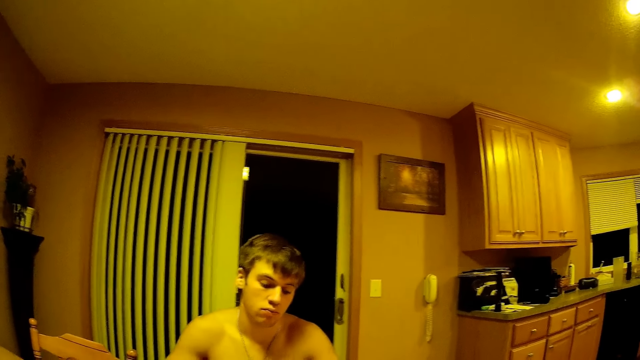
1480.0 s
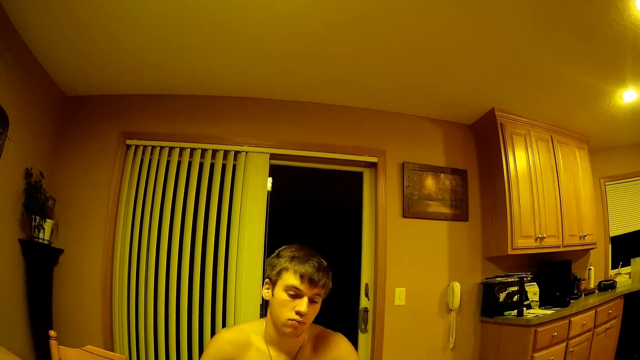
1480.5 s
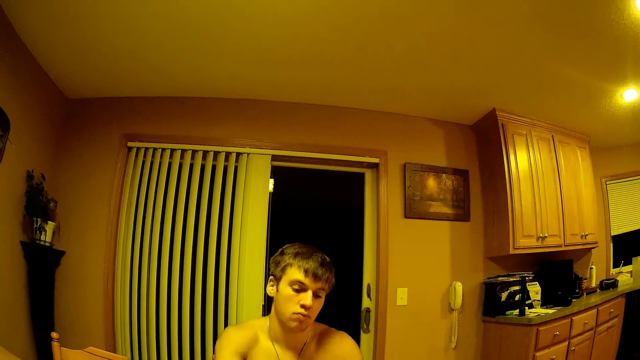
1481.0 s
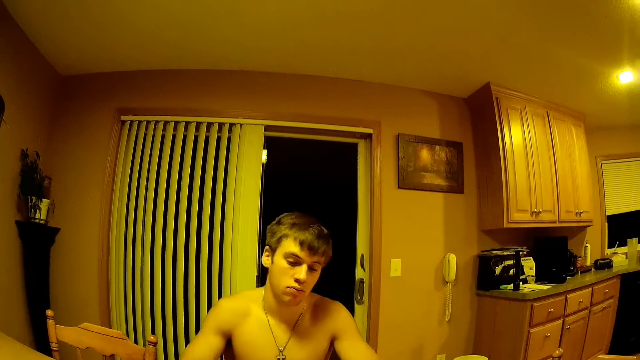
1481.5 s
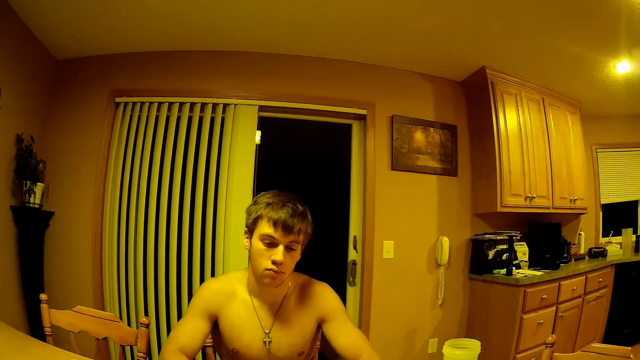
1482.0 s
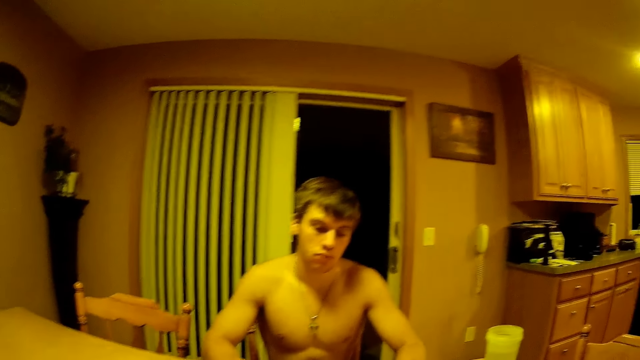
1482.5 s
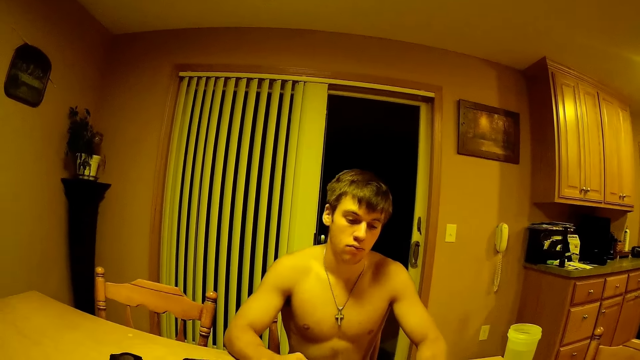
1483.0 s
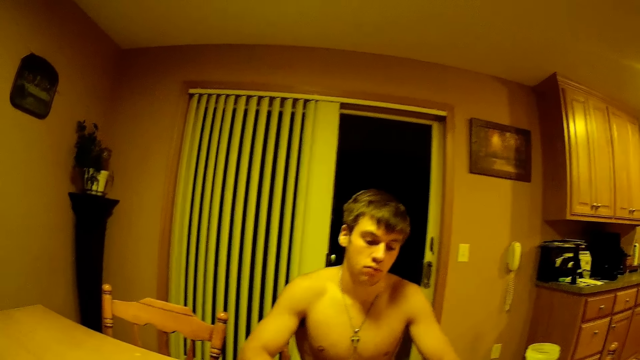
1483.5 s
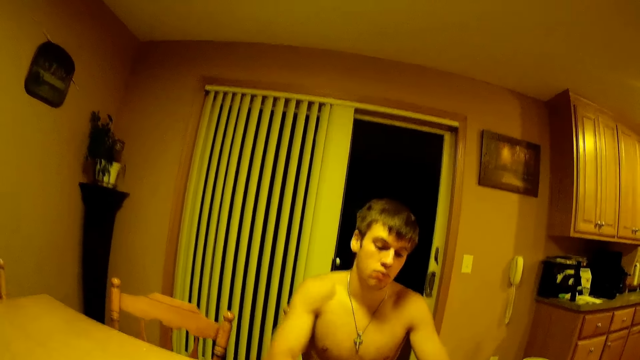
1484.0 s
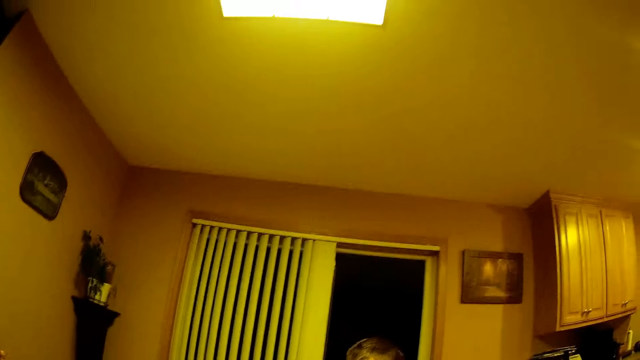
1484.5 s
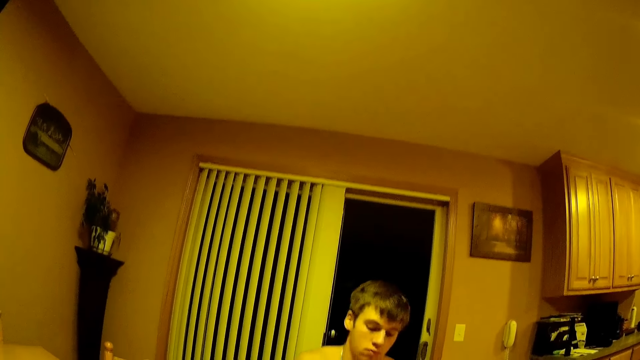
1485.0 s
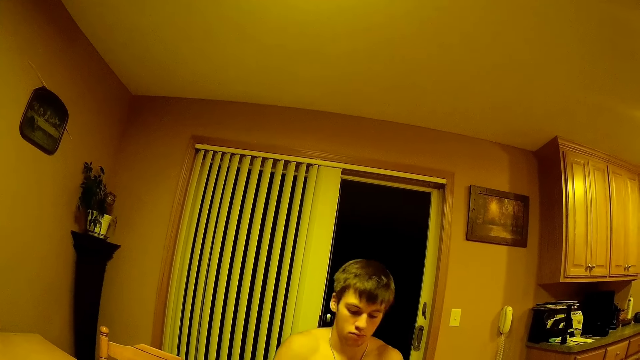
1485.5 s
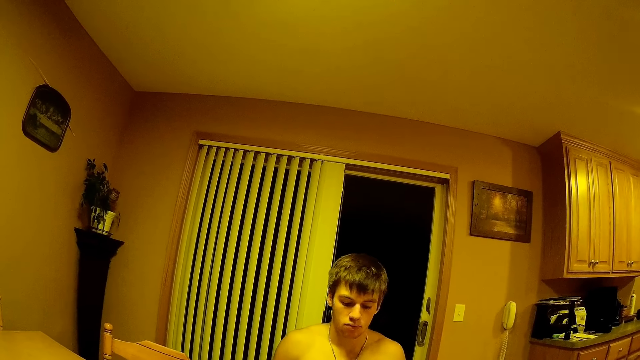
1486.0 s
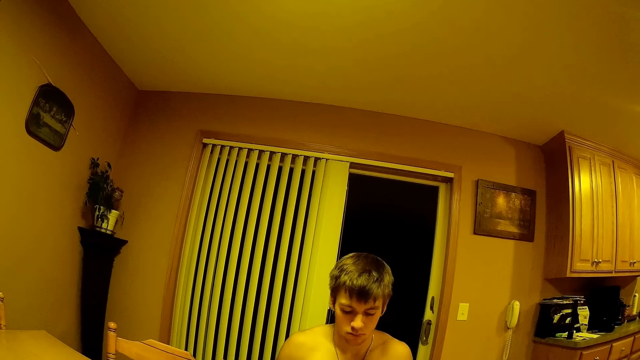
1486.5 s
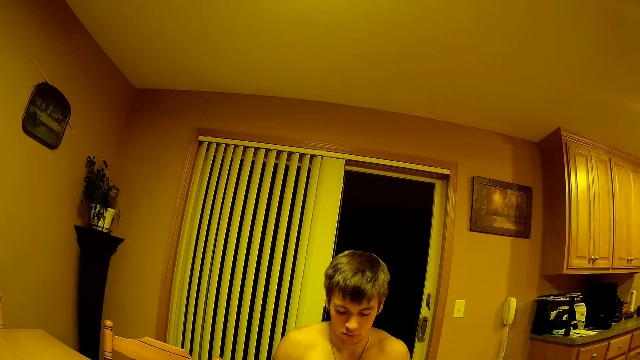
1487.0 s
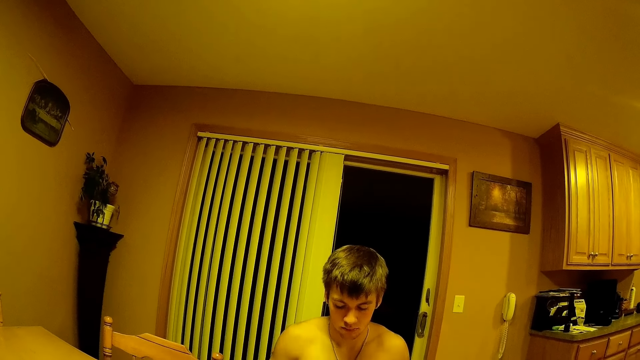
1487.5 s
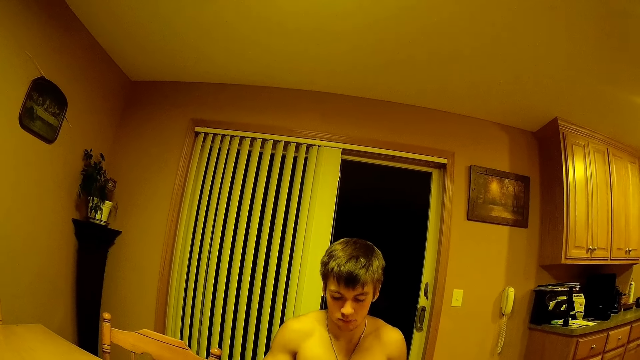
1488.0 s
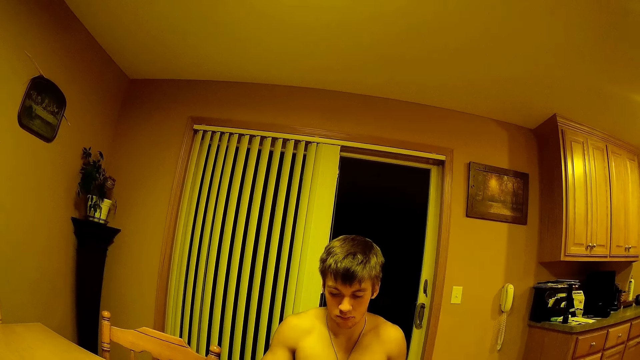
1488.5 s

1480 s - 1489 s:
The camera wearer communicates with a person. The man moves his hand.

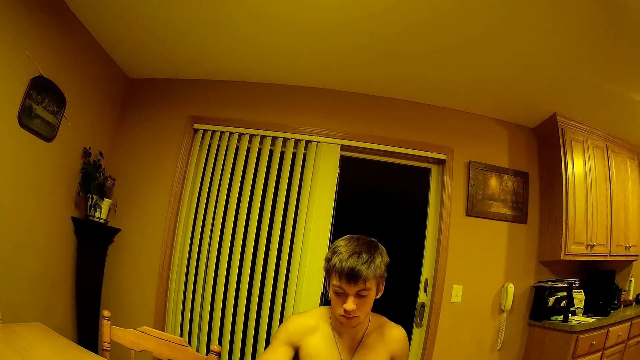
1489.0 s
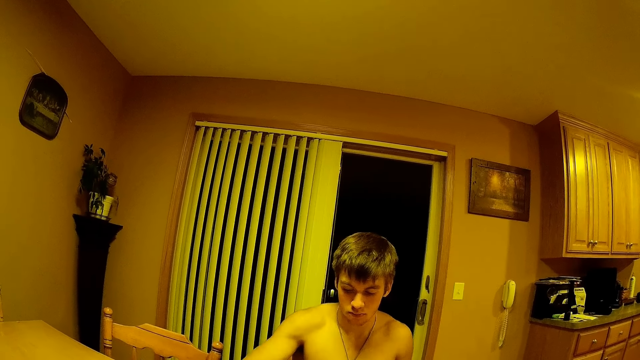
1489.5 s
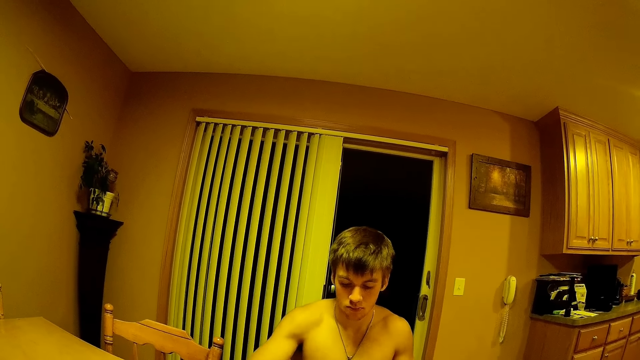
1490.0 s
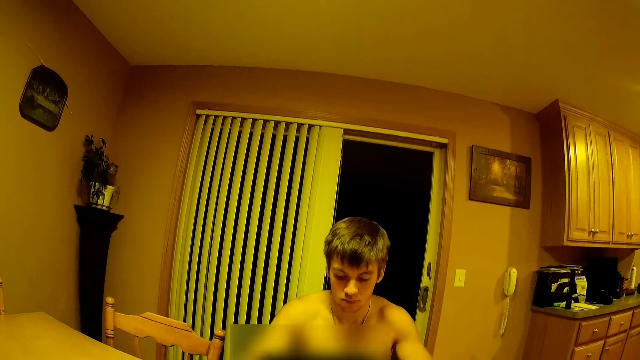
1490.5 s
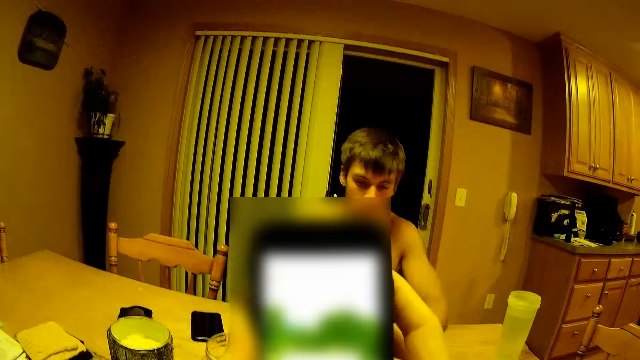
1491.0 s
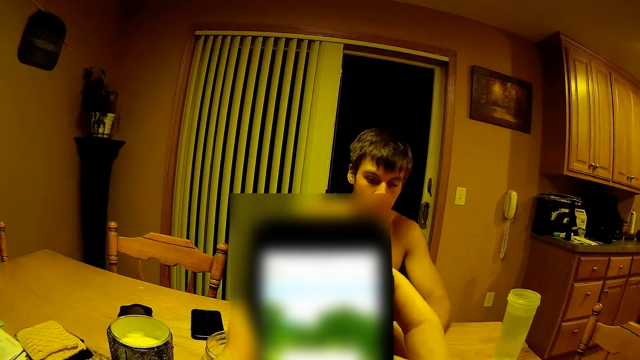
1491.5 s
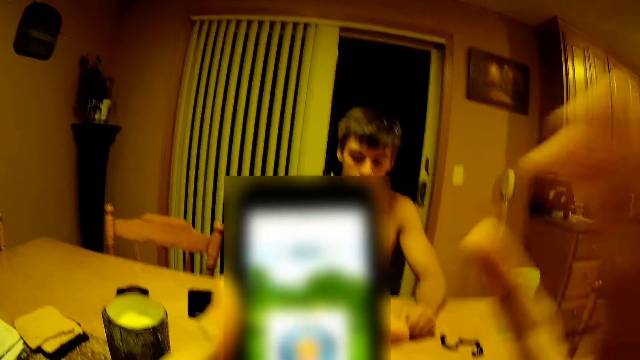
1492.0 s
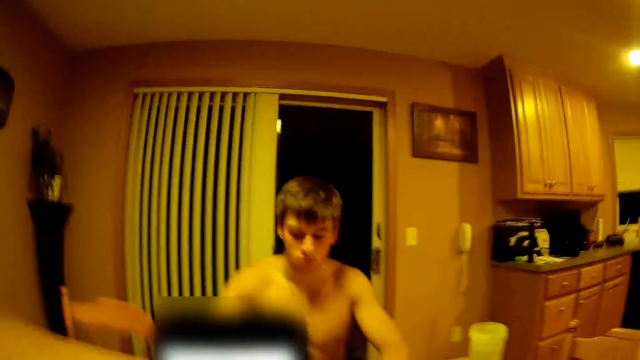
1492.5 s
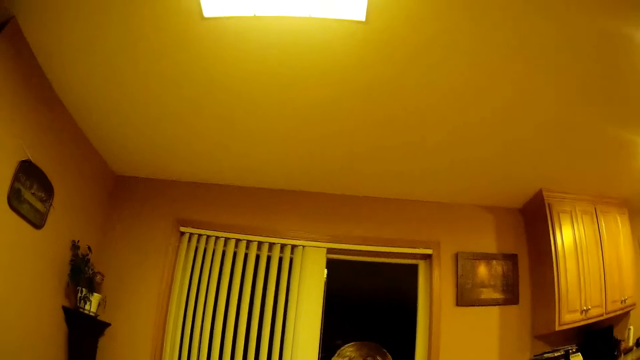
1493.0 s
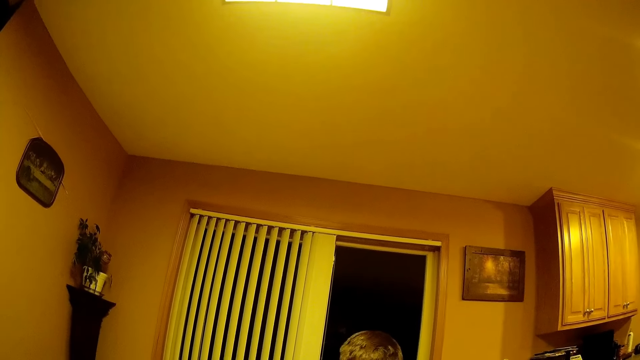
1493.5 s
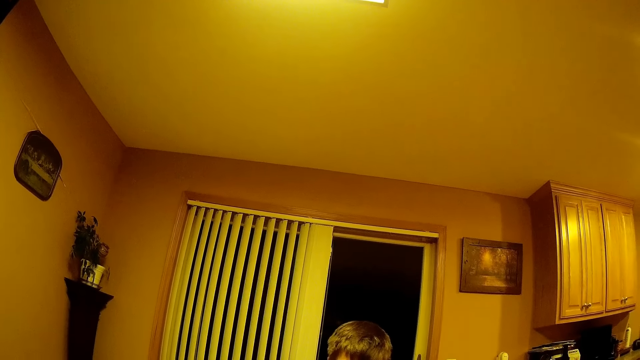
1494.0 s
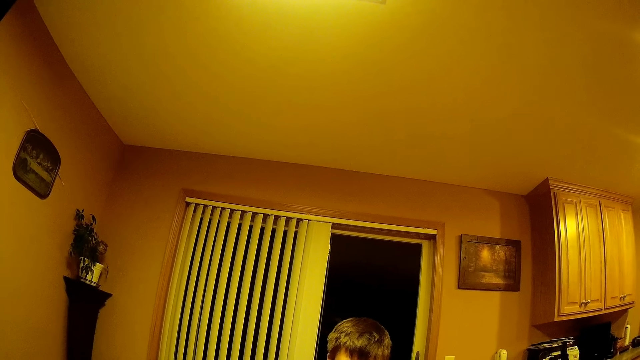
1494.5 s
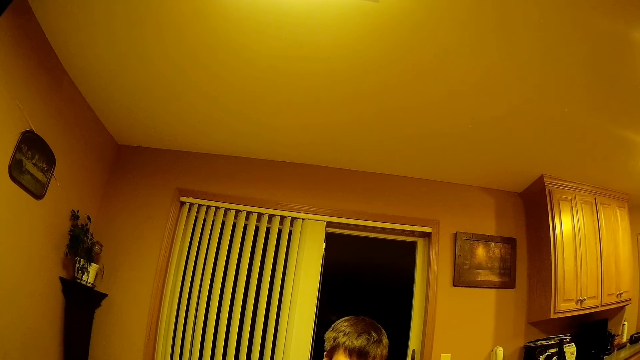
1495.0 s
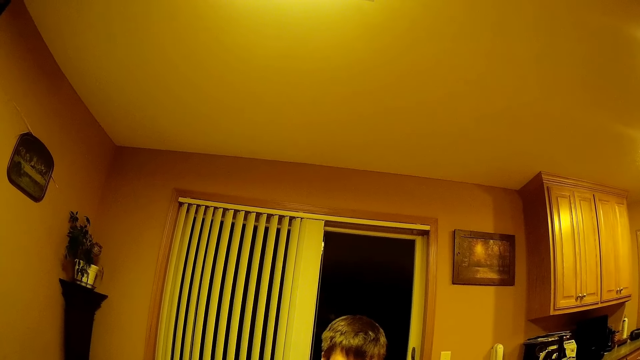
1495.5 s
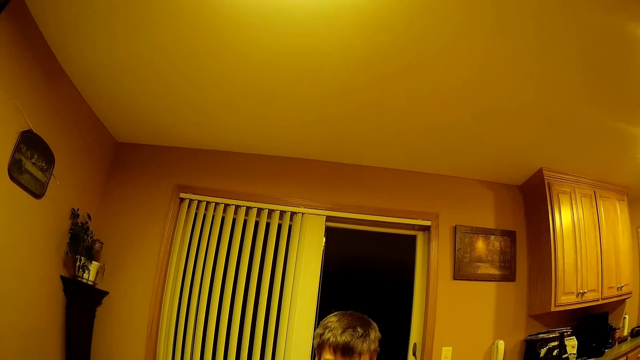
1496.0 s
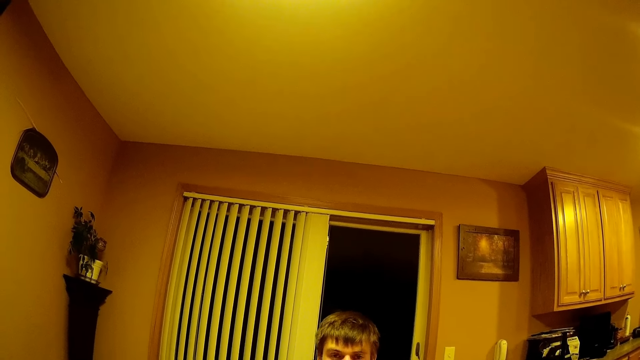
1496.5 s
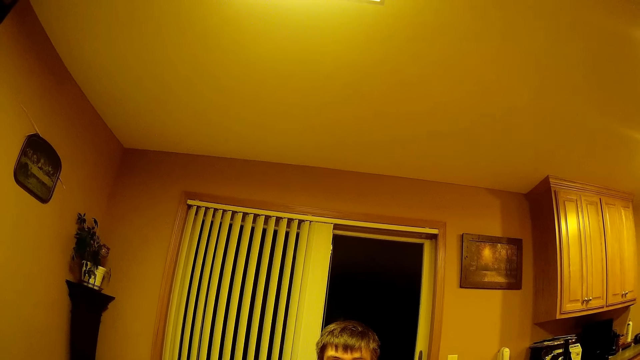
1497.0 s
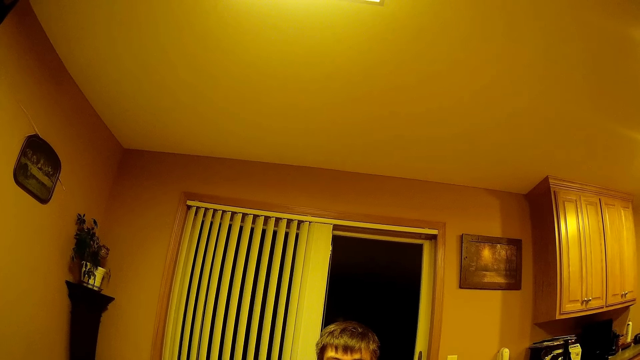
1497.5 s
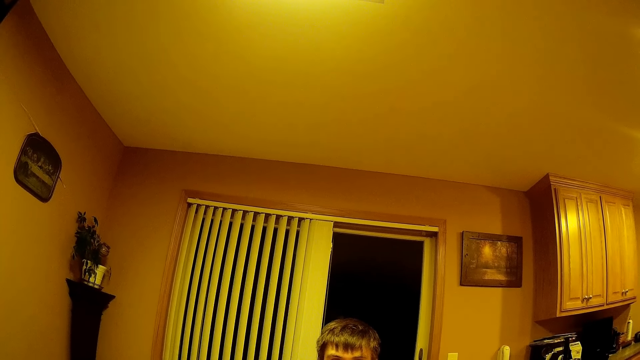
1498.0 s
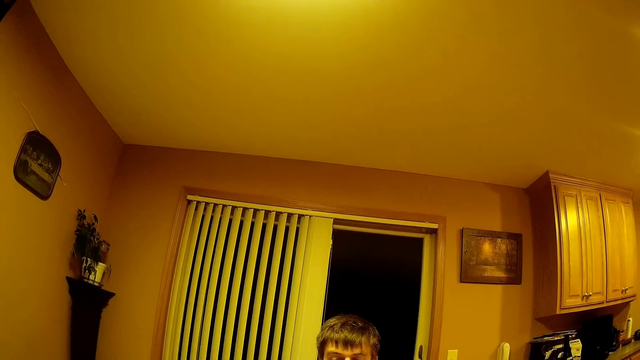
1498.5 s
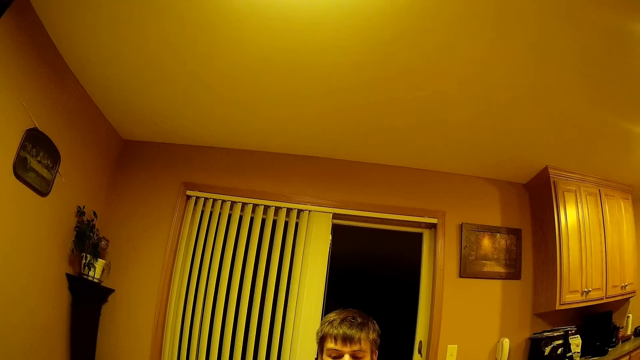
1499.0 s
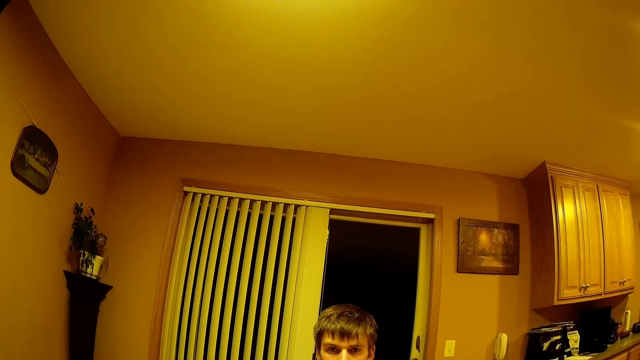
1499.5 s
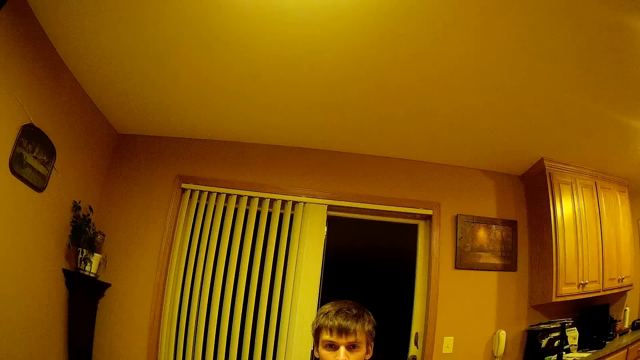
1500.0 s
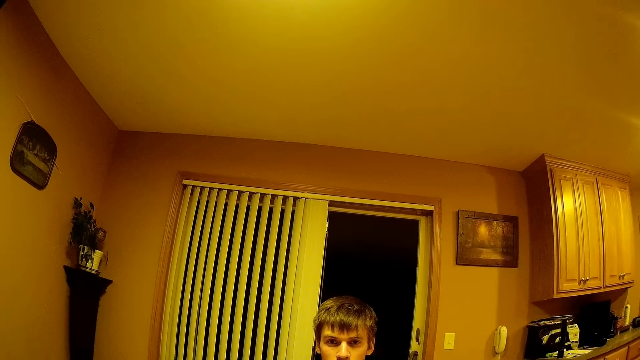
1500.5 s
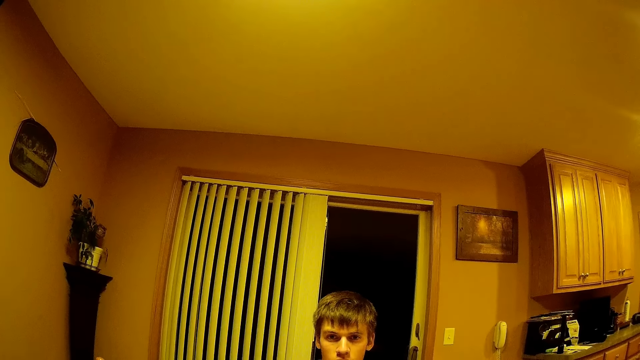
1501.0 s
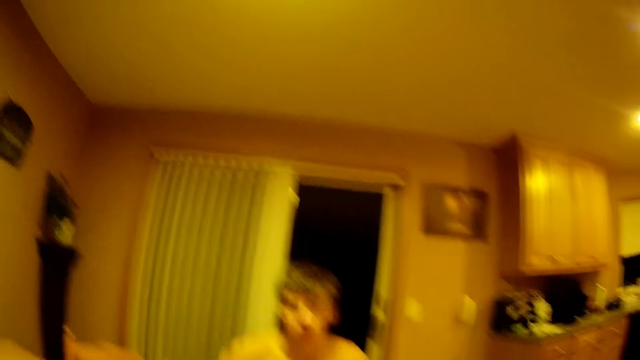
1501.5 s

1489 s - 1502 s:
The camera wearer operates his phone. They lift the phone to face level. They lift the right hand towards the face.
